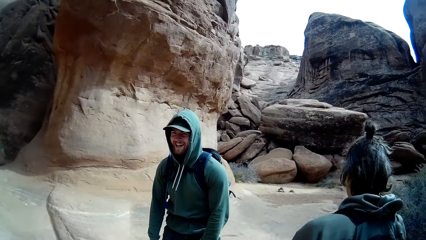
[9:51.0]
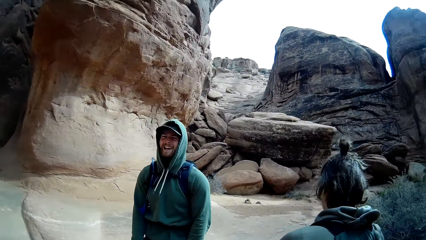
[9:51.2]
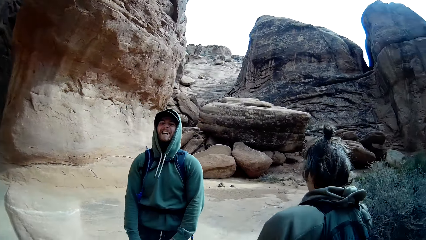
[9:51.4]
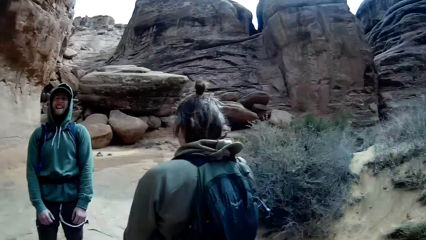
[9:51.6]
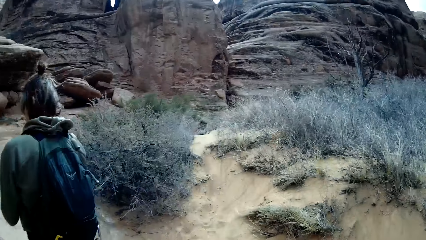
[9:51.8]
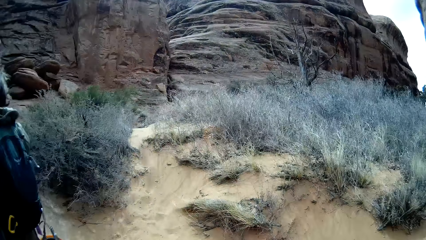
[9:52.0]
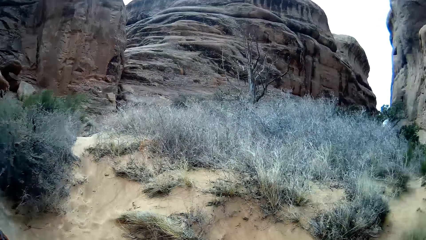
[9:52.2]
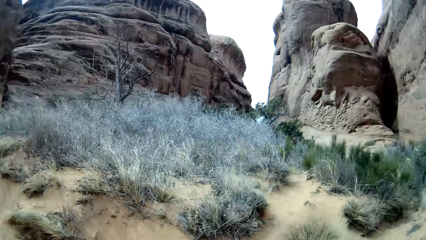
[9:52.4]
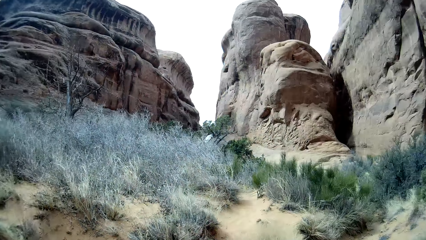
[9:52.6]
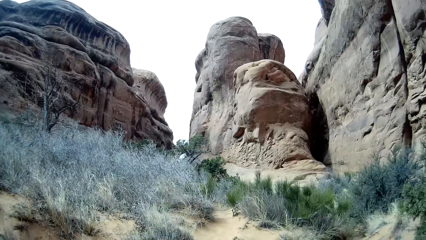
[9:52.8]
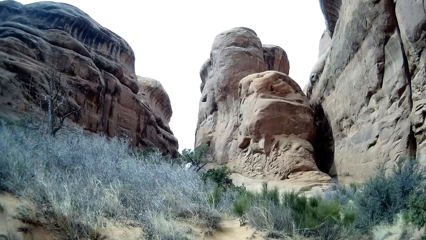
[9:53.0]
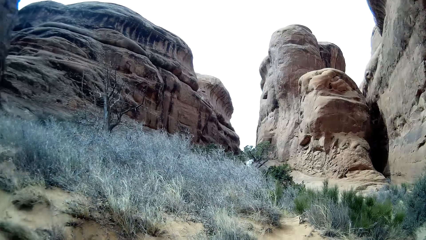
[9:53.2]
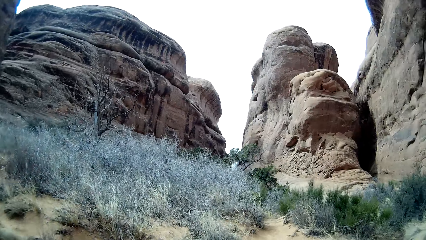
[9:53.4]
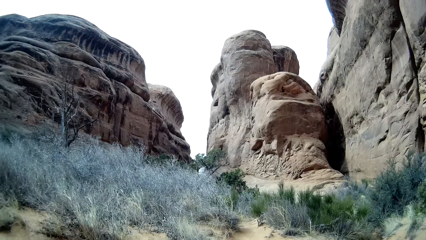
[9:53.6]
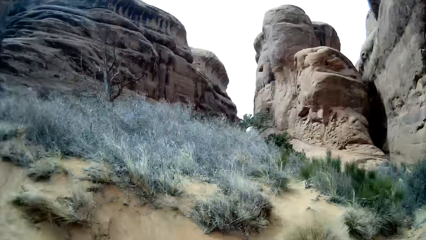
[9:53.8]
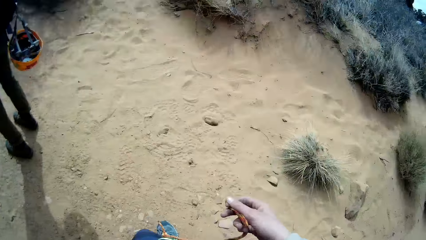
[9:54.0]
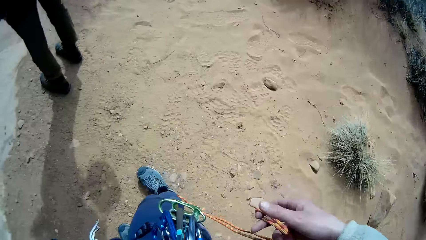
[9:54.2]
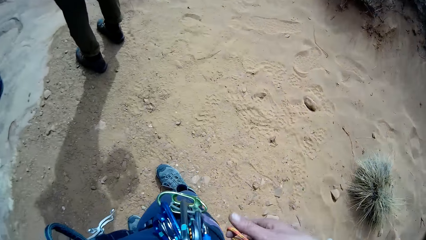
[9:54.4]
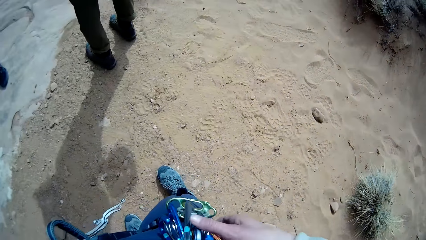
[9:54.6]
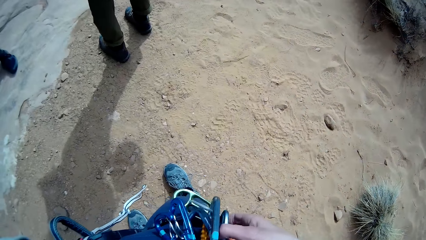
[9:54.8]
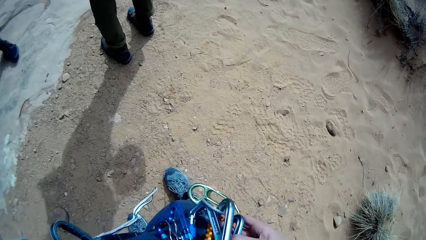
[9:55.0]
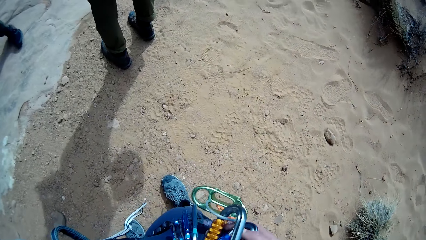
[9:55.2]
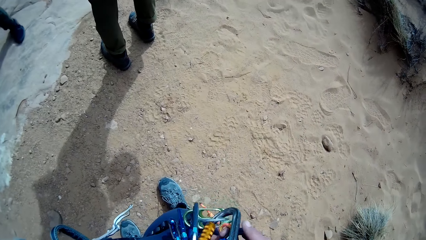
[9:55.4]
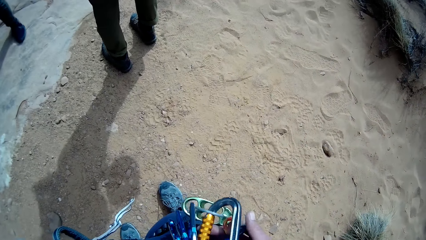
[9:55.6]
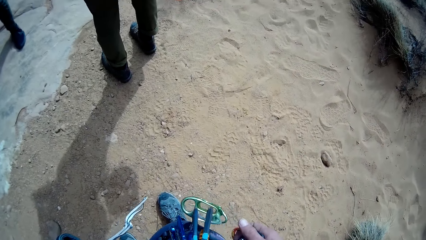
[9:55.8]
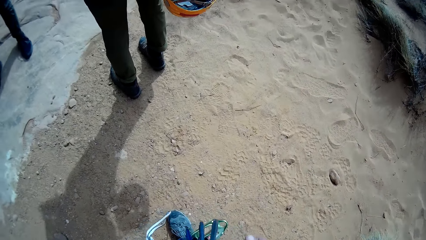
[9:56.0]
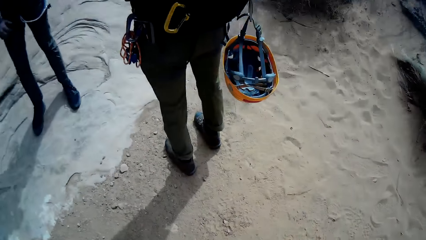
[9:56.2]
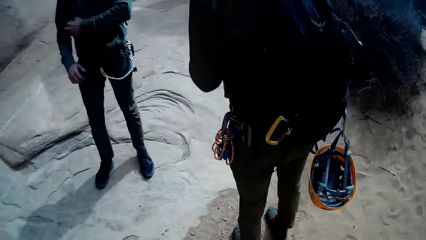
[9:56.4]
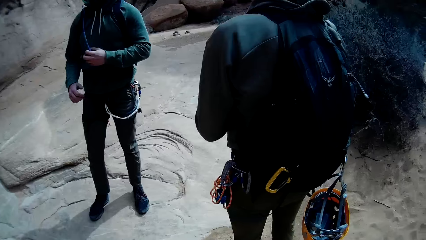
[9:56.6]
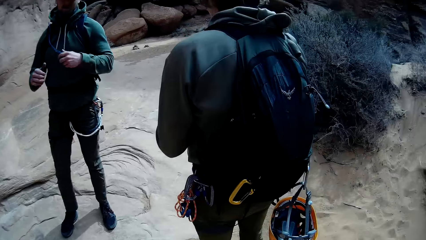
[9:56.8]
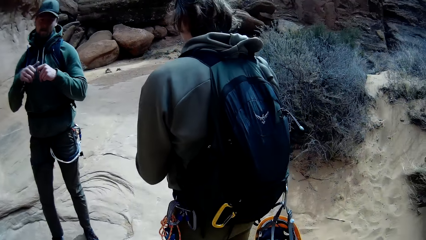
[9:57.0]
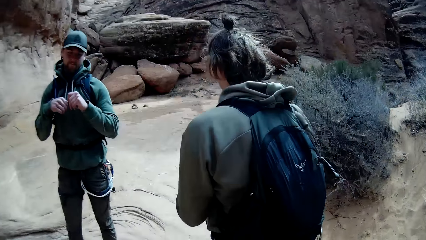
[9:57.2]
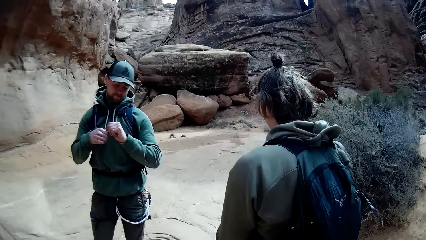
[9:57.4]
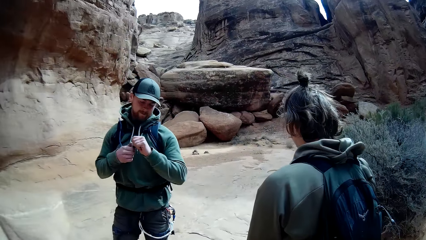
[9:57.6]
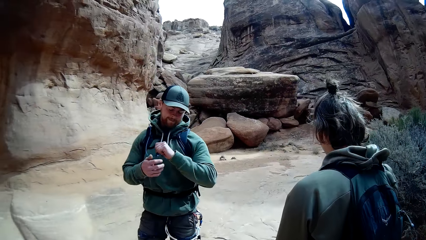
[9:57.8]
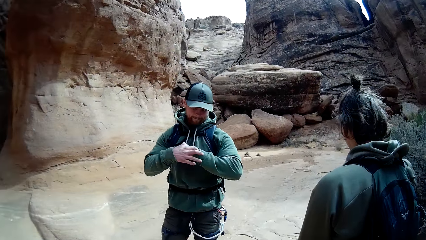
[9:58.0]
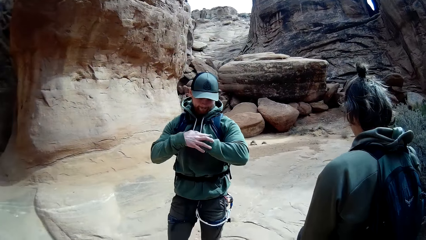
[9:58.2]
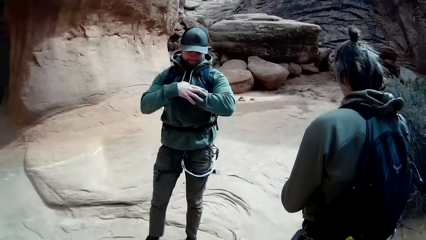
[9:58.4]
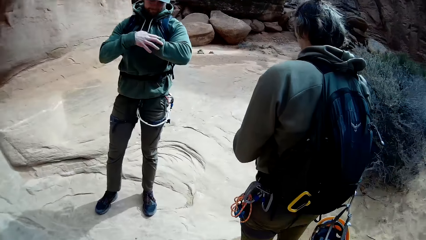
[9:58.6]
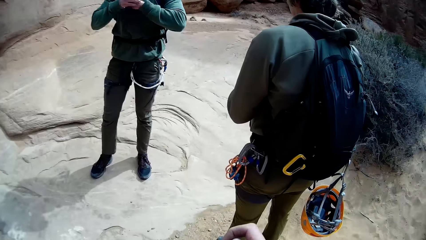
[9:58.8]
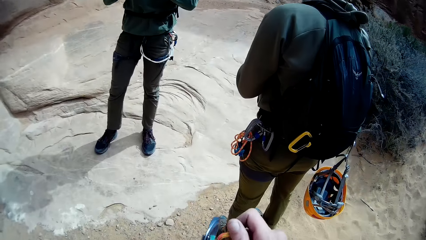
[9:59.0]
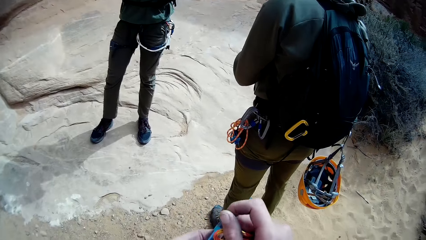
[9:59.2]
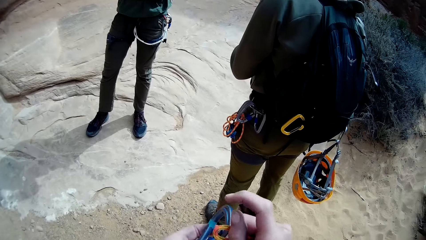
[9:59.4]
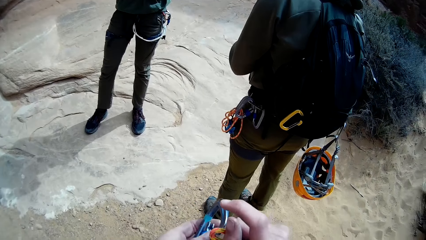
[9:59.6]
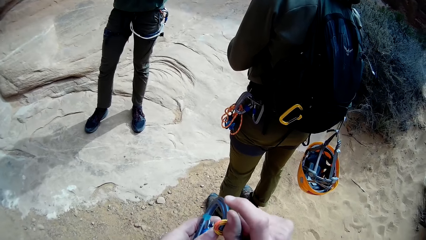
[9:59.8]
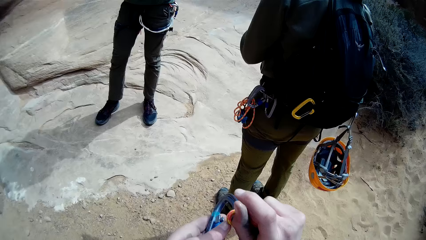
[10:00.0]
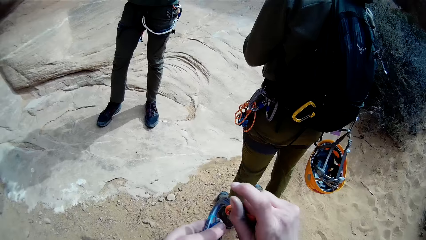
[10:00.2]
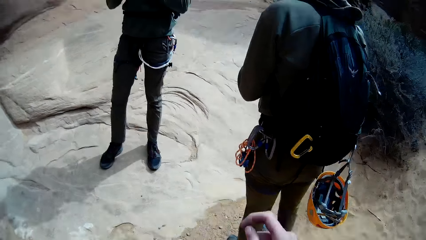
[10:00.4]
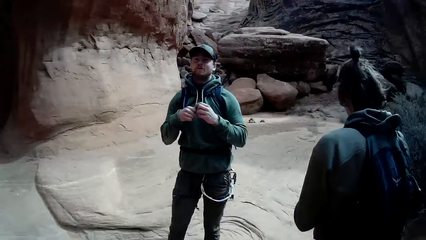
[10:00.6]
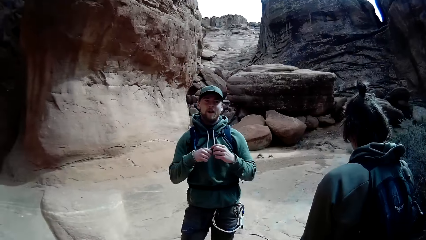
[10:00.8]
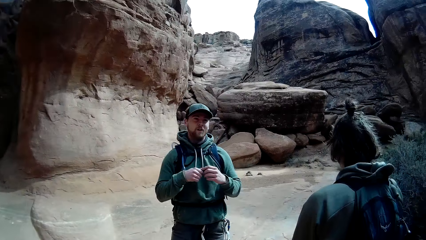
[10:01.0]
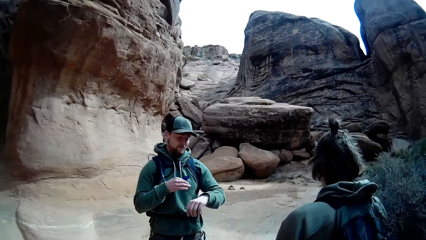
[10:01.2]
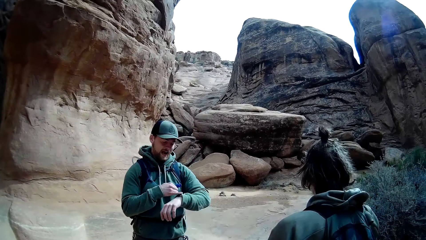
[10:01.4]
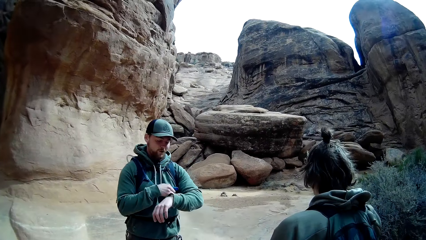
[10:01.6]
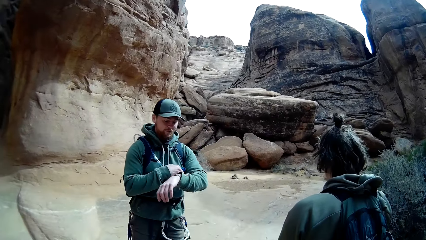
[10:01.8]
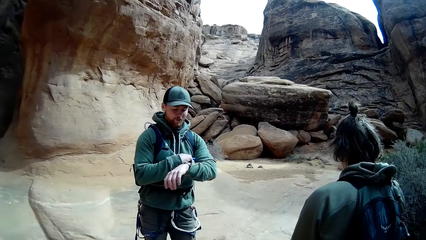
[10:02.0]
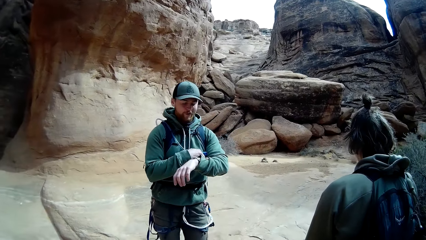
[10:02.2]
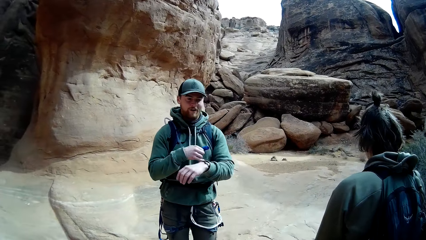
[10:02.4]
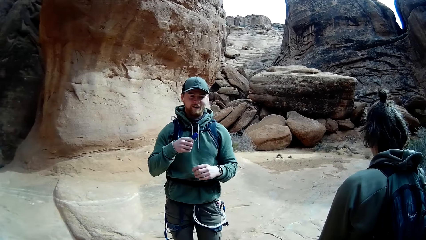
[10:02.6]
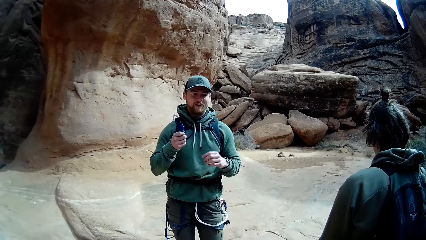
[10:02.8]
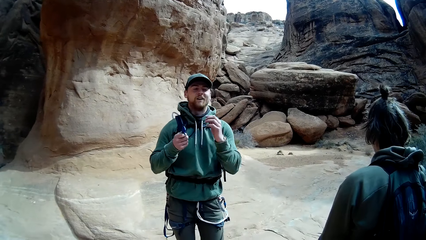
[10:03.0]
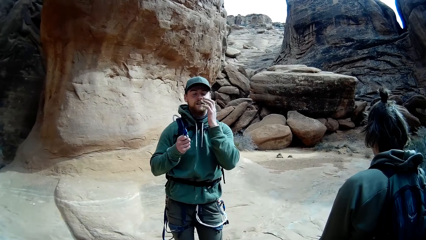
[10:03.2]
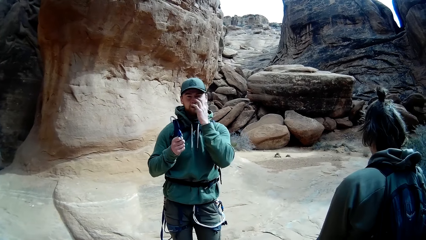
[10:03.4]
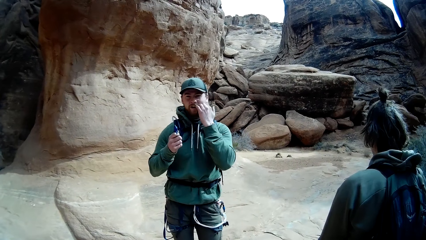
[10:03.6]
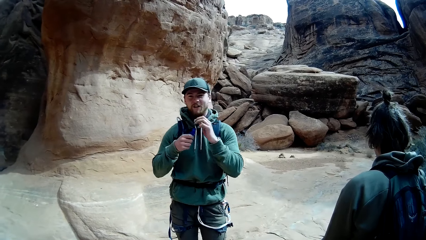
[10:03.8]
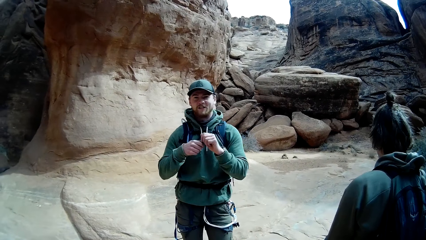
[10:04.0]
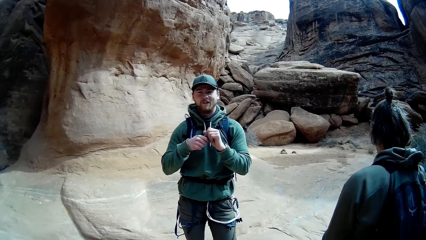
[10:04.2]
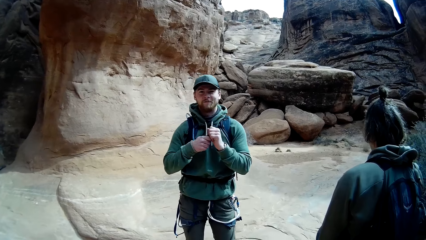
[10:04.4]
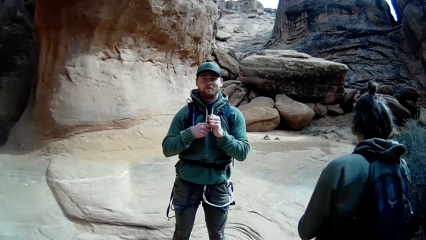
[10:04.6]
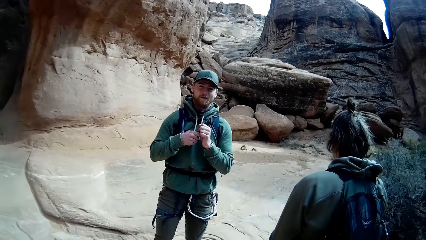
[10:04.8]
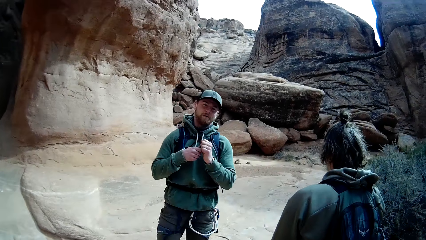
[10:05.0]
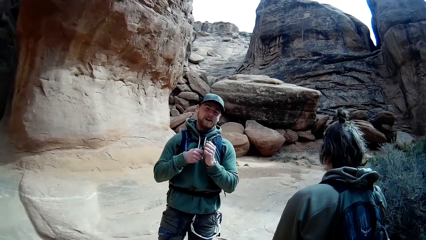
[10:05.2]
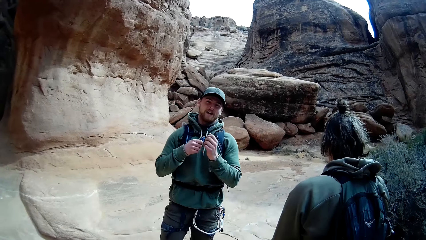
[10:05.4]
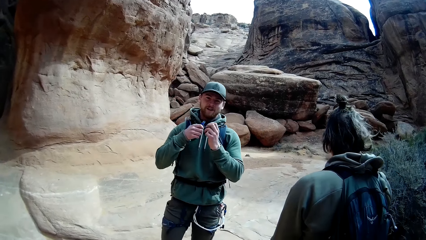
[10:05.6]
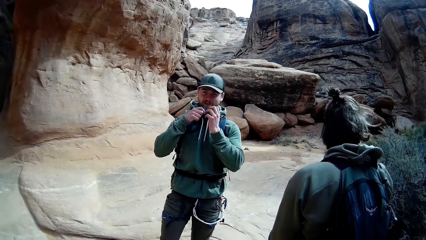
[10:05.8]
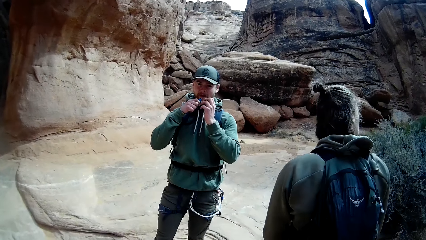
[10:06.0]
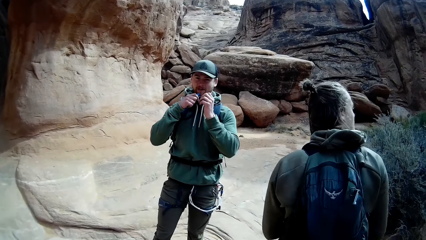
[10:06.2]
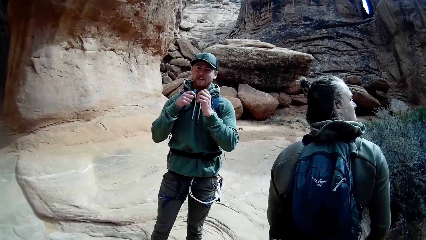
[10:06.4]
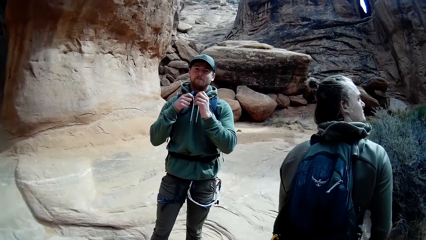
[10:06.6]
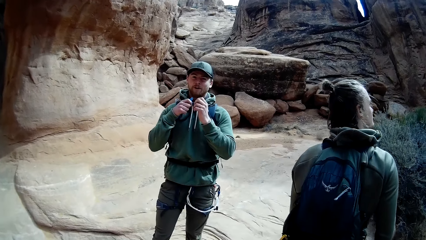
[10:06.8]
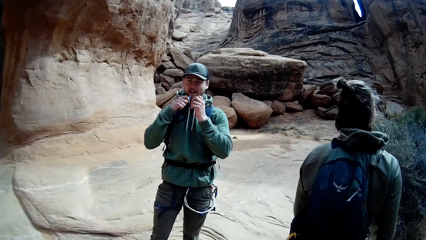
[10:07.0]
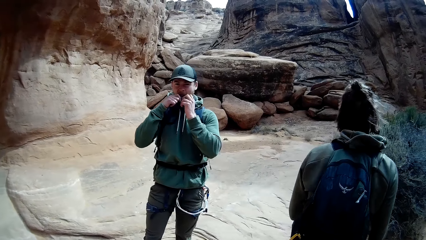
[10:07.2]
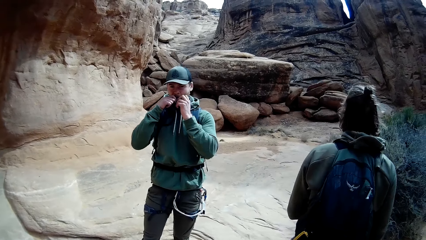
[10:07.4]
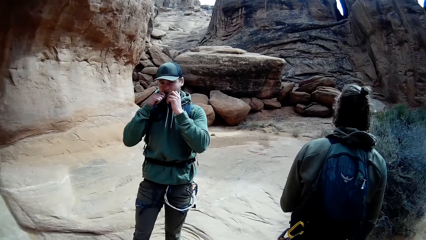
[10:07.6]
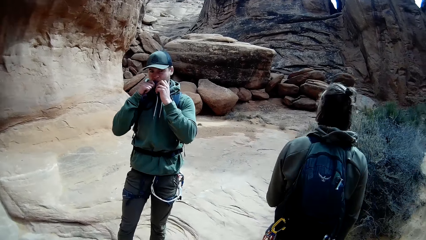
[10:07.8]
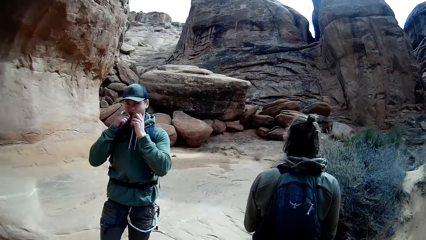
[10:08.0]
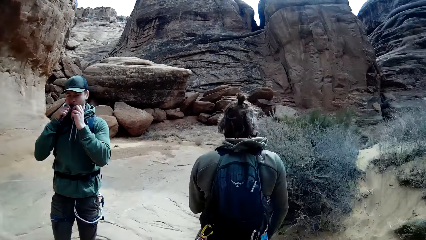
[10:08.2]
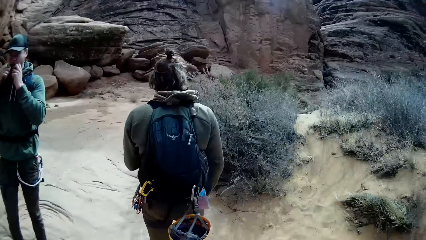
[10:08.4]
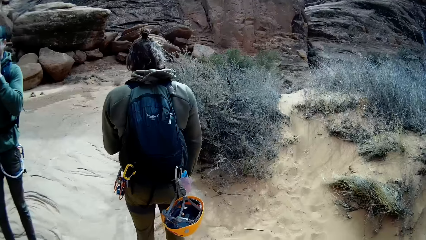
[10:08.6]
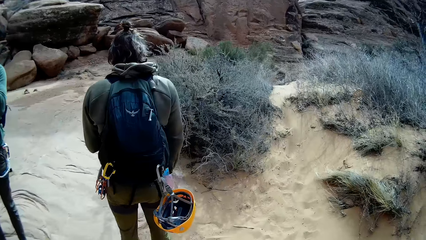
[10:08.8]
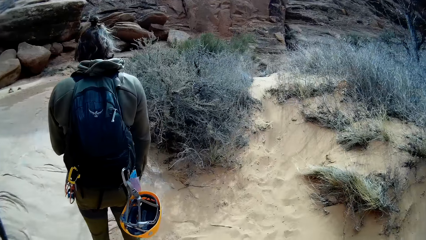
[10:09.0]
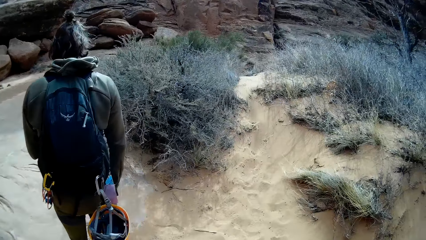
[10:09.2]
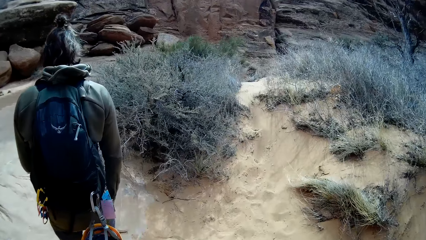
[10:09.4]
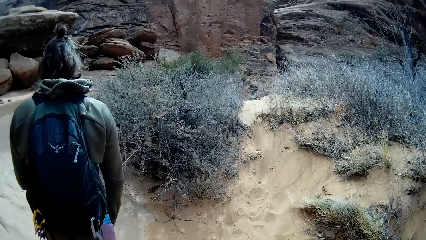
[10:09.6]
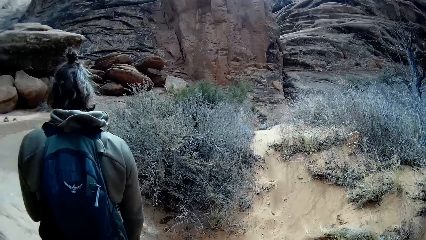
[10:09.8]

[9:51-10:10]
The camera wearer converses with a man. The camera wearer looks around the mountains. They touch the hooks. They hook the rope to the belay device. They attach the snap hook to the rope. They converse with the man.
